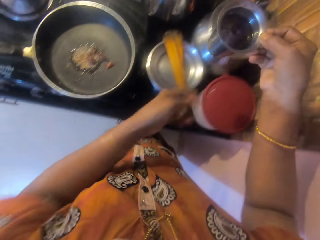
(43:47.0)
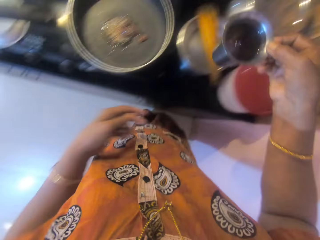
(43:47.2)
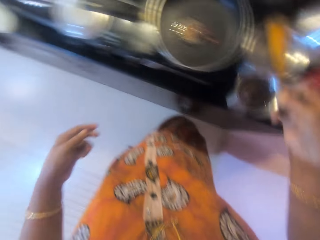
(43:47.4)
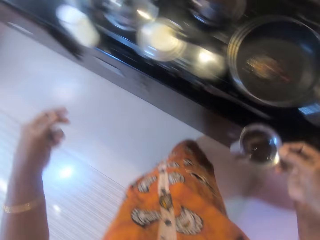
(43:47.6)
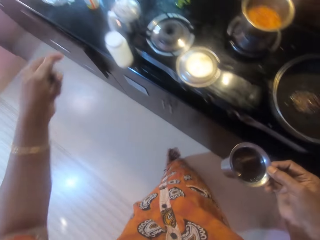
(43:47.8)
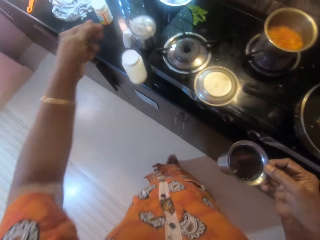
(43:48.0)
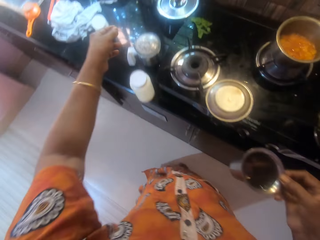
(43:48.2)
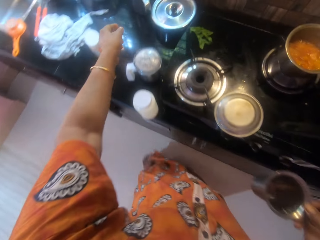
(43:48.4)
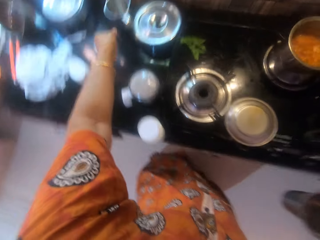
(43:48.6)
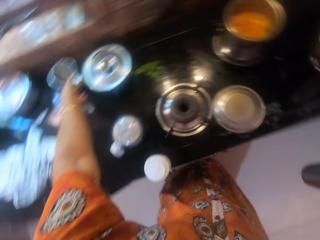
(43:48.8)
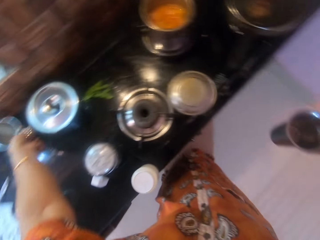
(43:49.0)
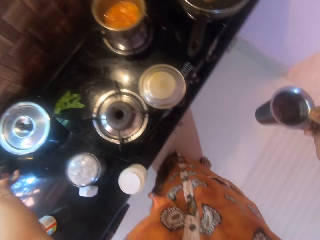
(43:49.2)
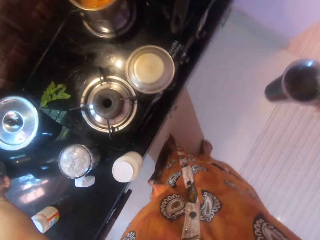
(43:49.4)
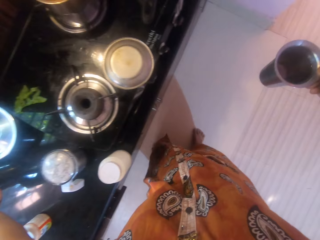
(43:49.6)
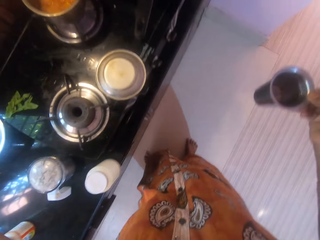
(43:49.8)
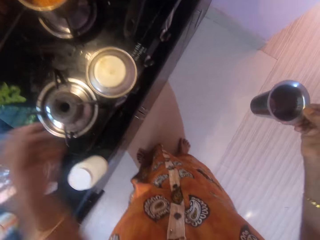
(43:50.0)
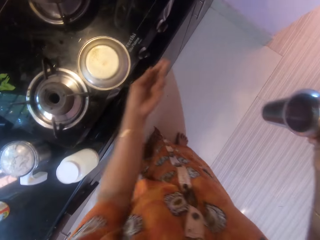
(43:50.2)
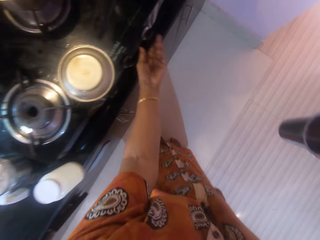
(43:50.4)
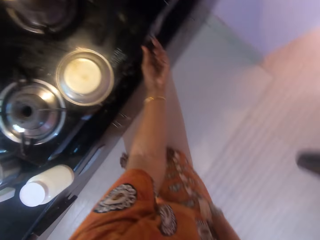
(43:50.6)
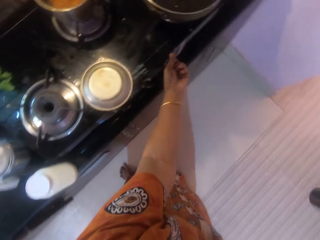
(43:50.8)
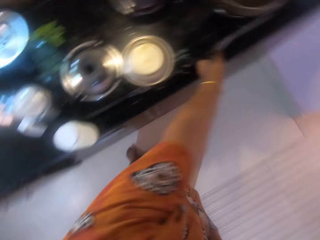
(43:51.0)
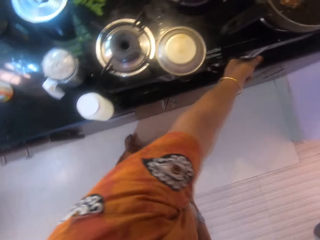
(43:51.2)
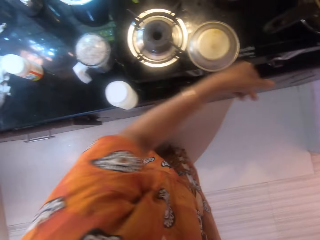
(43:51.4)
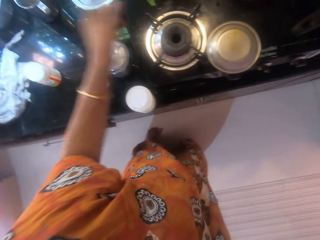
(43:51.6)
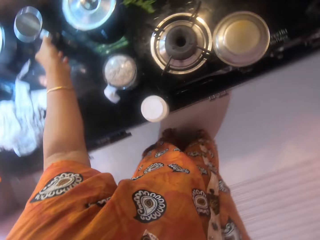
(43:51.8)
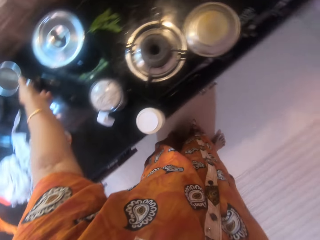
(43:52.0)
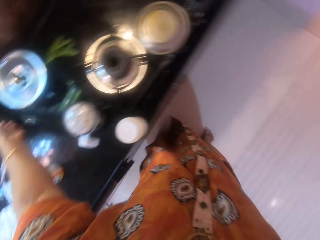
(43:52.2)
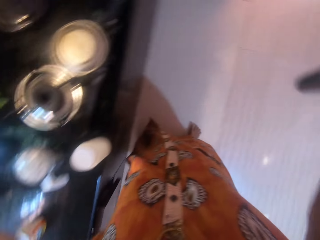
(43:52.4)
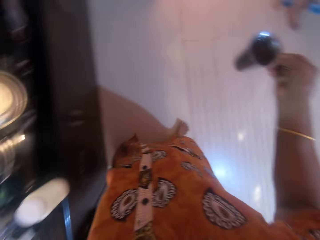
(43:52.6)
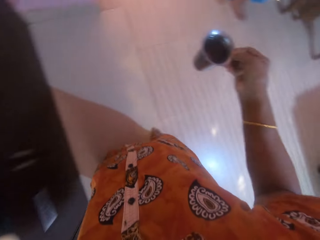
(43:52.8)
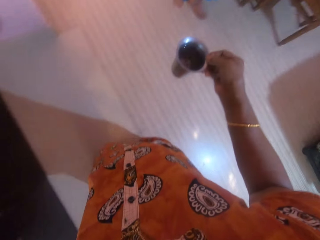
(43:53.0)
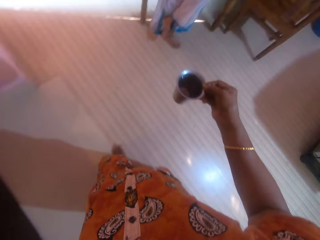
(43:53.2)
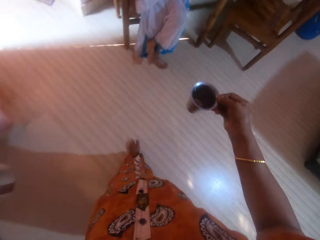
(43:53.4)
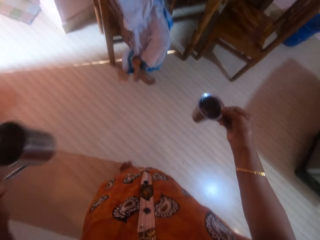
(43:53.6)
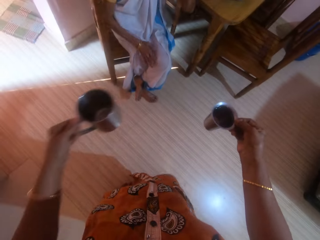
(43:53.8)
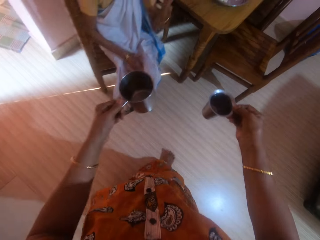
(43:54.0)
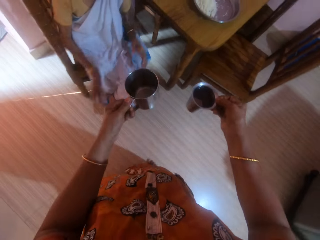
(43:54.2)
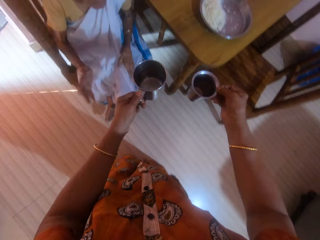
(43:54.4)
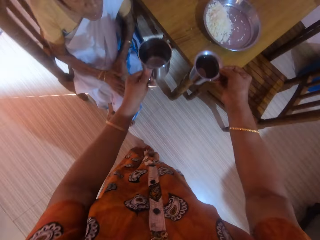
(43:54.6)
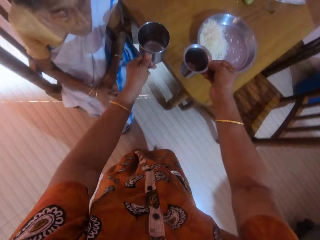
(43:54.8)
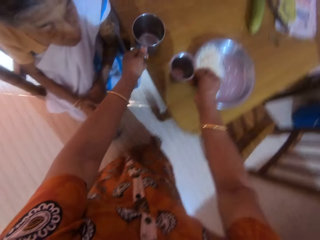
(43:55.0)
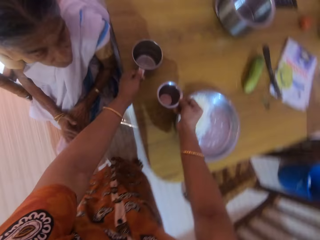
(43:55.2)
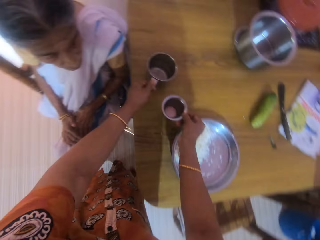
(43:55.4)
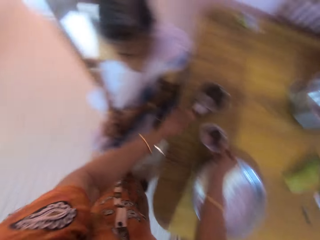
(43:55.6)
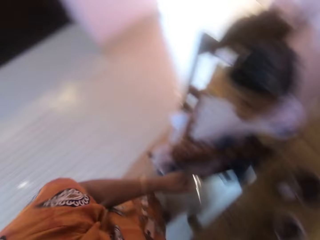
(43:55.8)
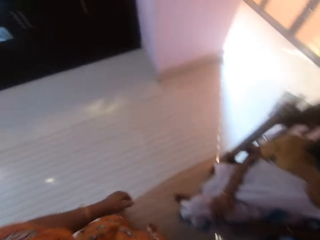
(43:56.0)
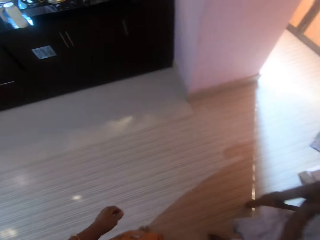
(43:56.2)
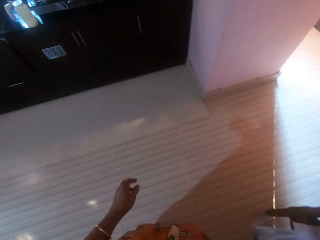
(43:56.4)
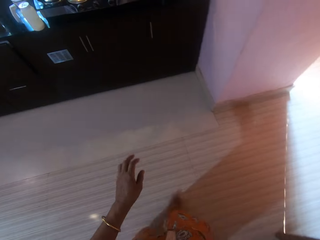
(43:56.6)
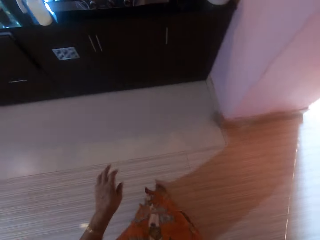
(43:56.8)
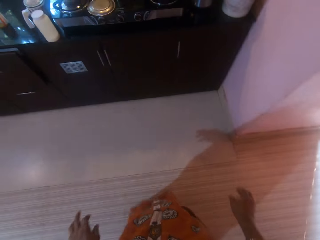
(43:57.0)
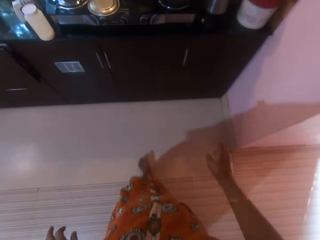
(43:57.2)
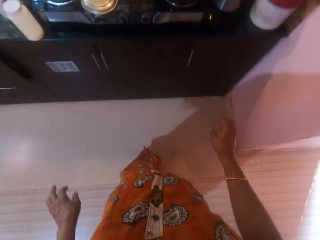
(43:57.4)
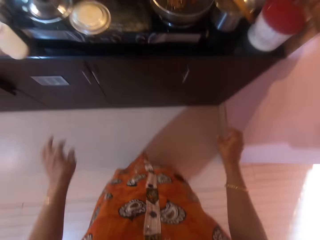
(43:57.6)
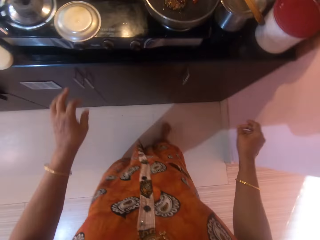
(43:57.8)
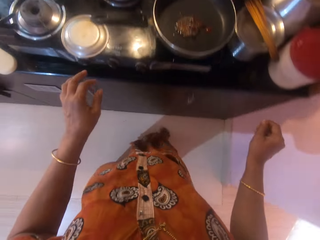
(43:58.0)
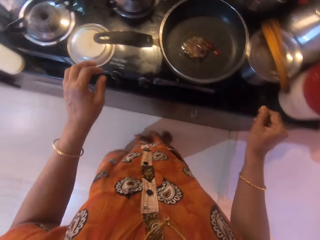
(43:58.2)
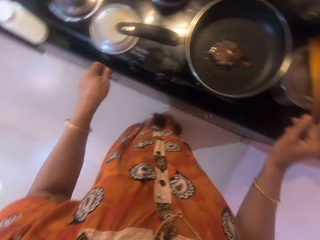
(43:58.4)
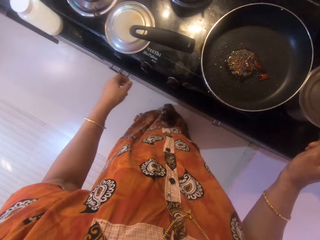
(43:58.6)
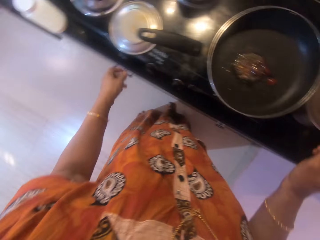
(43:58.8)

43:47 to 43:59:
The camera wearer walks around the cabinet. She touches a cup. She moves another cup on the counter with her left hand. She adjusts the gas cooker knob with her left hand. She picks the other cup from the counter with her left hand. She walks around the room. She drops the cup on the table. She drops the other cup on the table. She walks around the room.

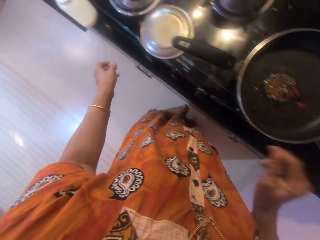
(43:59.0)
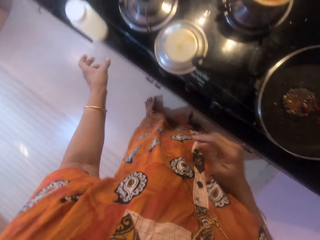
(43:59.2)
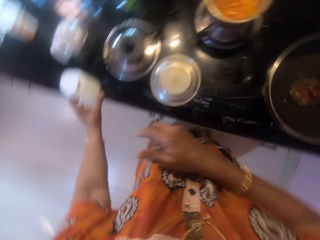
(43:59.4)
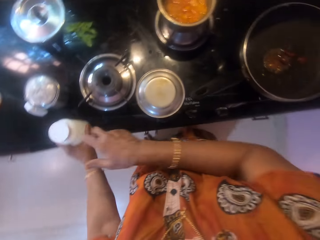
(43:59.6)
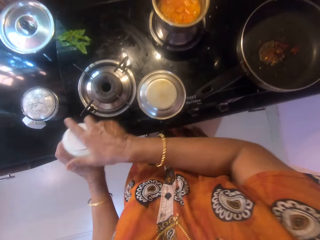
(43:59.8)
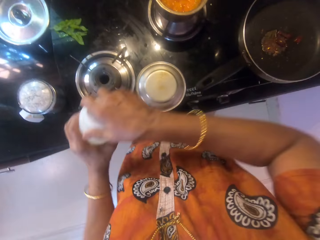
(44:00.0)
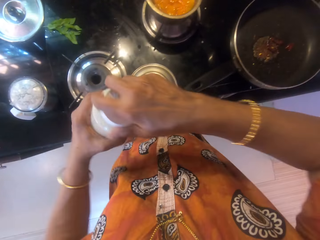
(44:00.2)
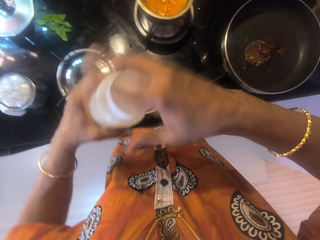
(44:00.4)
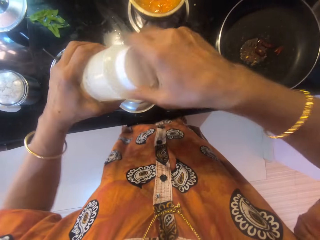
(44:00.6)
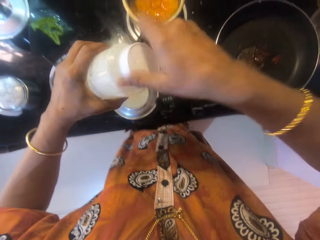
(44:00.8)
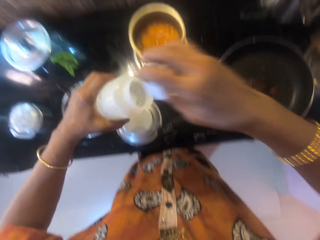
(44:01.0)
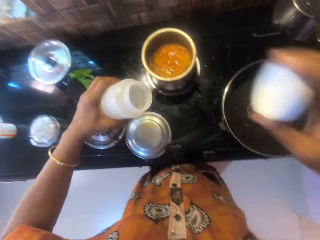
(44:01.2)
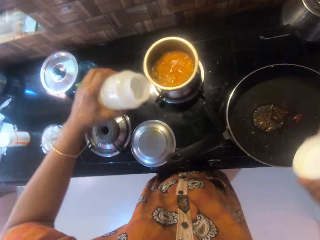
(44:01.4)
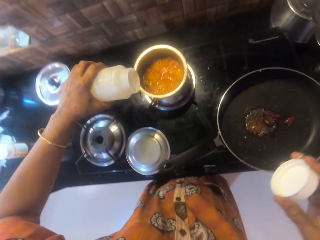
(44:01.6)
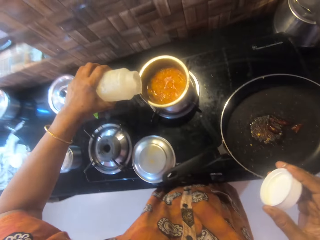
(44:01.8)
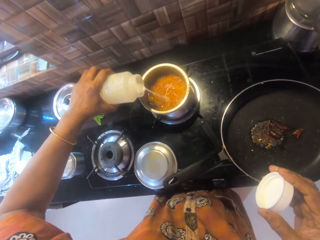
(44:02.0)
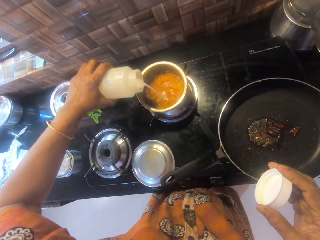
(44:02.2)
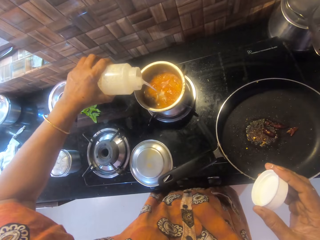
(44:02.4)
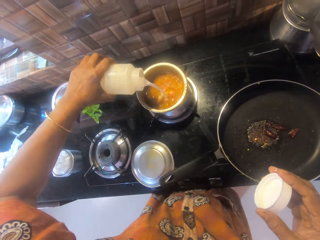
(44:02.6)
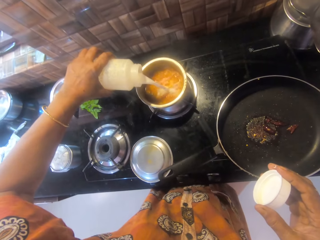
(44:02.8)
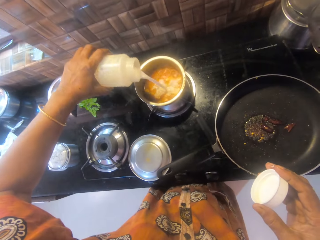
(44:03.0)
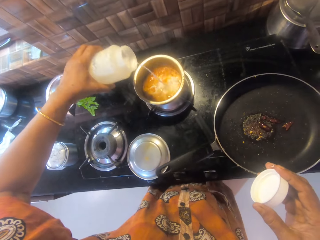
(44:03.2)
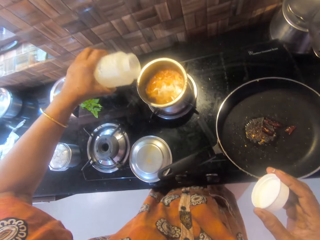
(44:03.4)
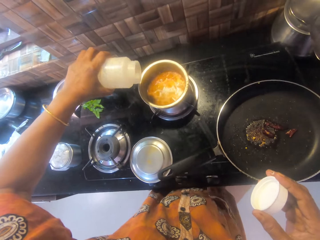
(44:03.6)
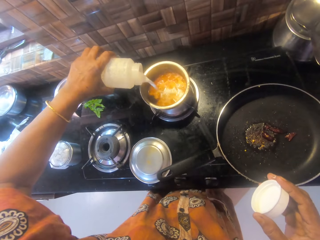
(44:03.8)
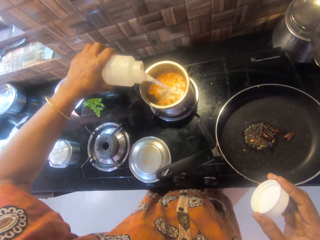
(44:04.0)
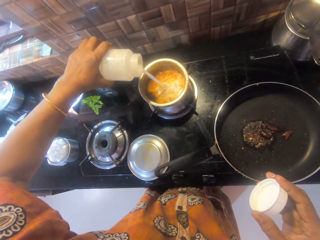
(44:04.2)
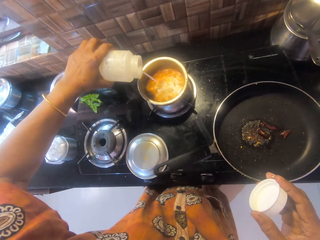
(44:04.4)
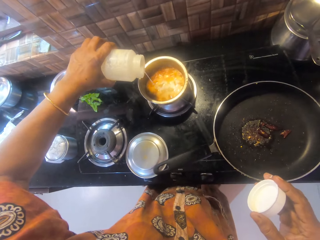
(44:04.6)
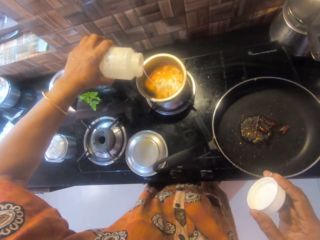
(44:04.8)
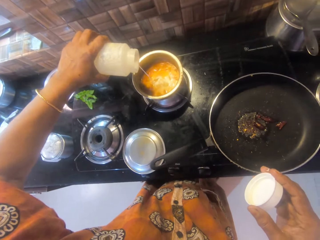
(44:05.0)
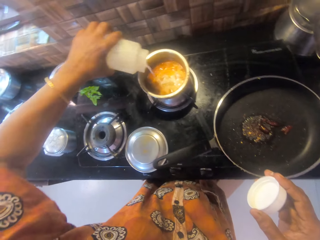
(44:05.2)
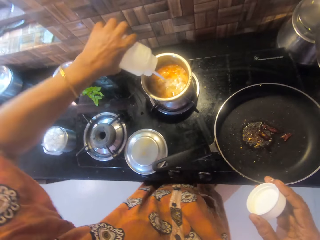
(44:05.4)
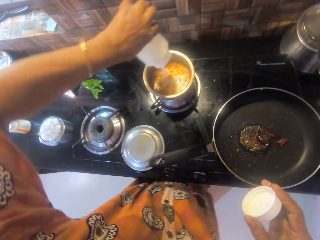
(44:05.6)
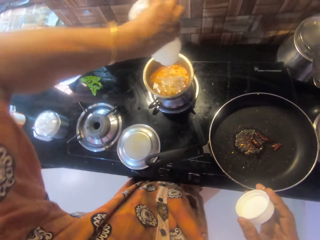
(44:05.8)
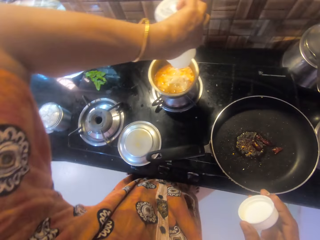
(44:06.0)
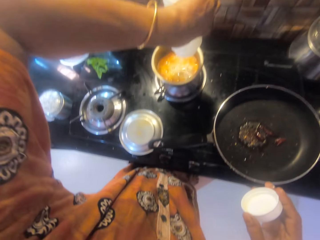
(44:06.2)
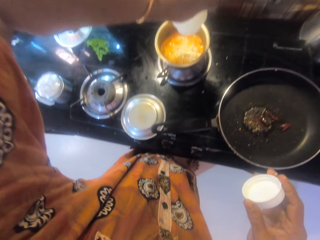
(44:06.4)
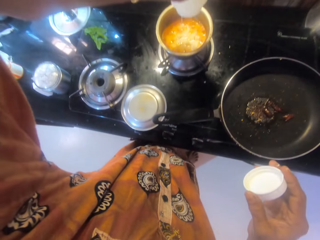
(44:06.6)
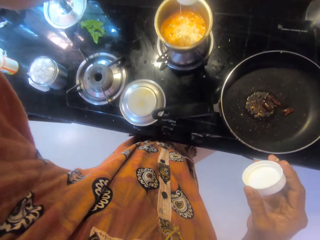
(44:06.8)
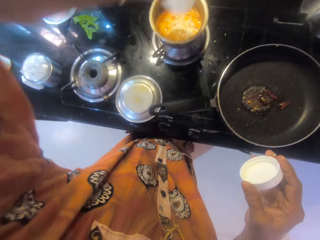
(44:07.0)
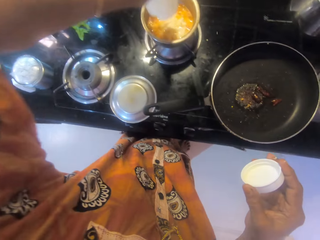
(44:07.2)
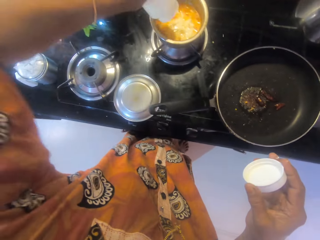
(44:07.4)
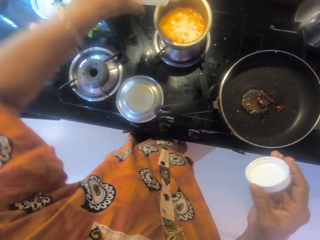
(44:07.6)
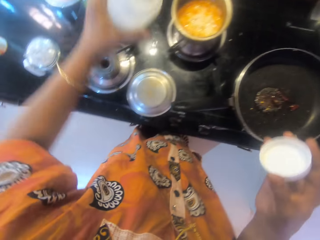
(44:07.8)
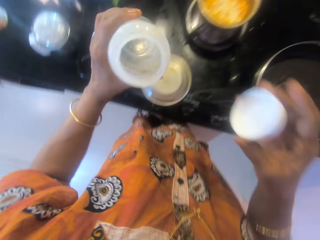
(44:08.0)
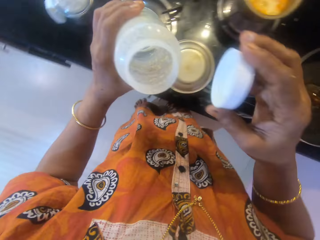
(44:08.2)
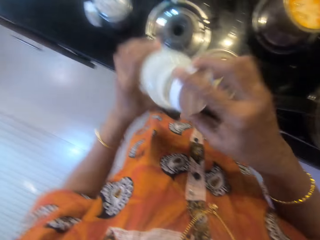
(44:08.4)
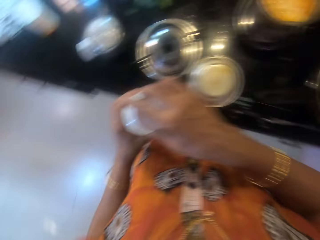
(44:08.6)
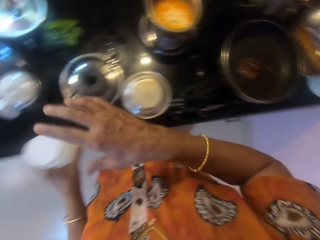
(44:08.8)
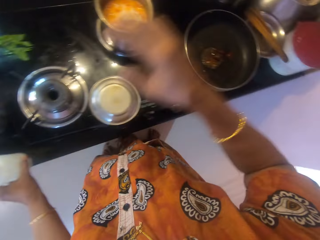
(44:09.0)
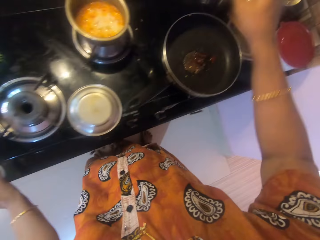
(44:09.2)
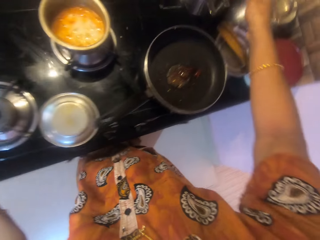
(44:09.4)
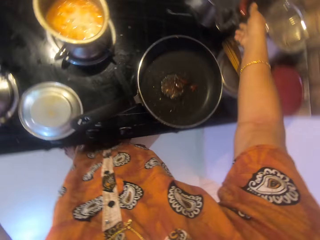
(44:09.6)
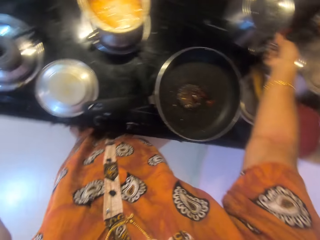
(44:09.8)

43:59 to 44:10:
The camera wearer picks the other container from the counter with her left hand. She opens the other container with her right hand. She pours the content of the other container into the other pot. She closes the other container and drops the other container on the counter.
